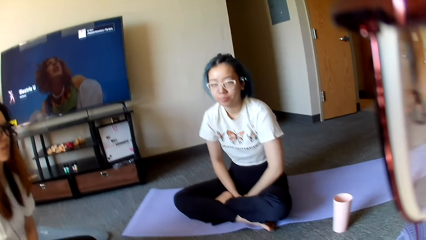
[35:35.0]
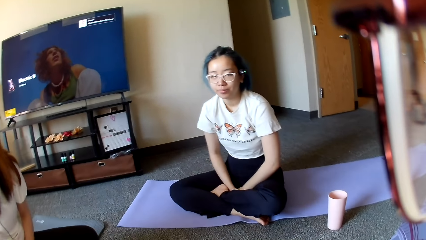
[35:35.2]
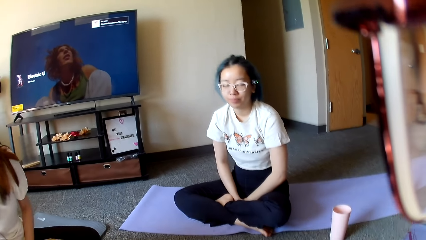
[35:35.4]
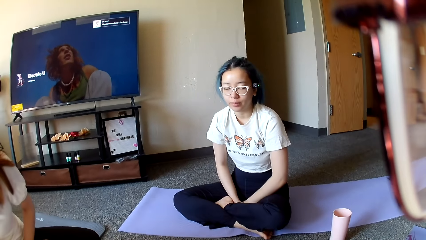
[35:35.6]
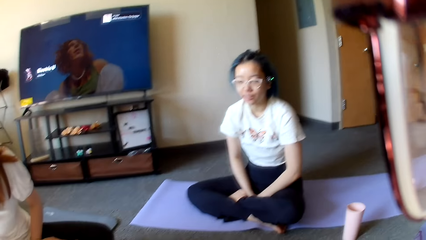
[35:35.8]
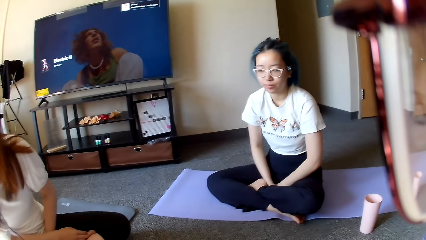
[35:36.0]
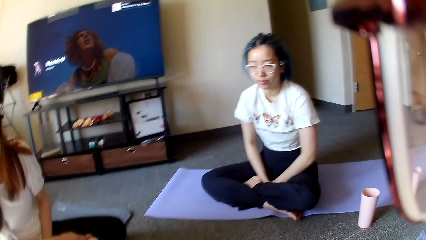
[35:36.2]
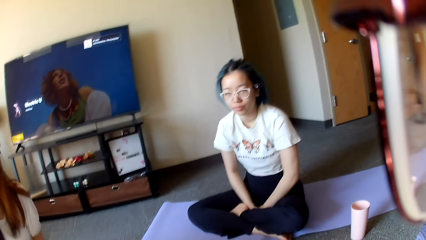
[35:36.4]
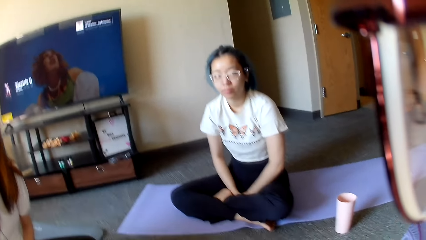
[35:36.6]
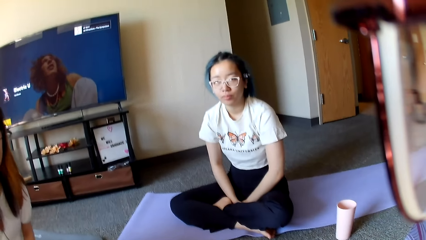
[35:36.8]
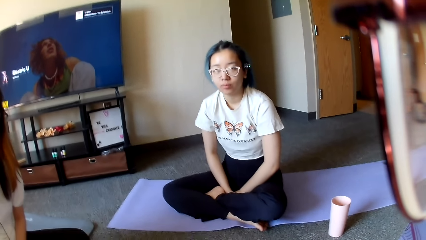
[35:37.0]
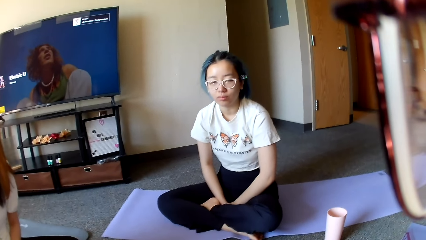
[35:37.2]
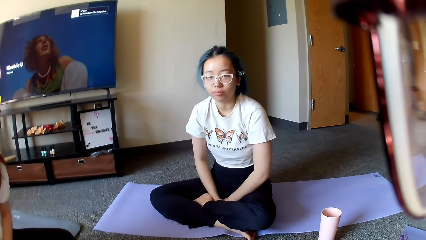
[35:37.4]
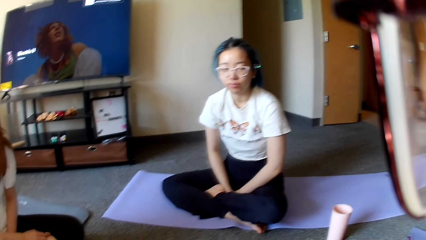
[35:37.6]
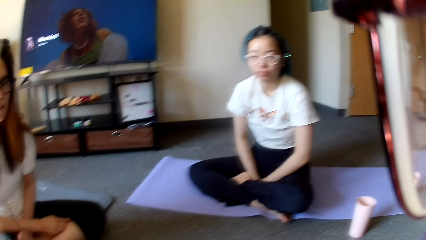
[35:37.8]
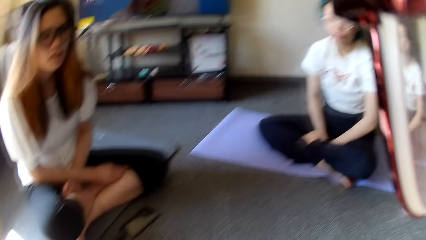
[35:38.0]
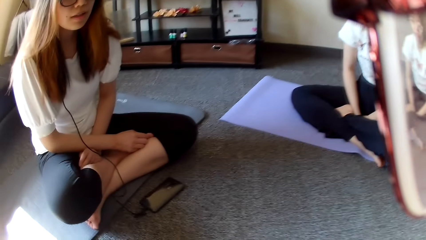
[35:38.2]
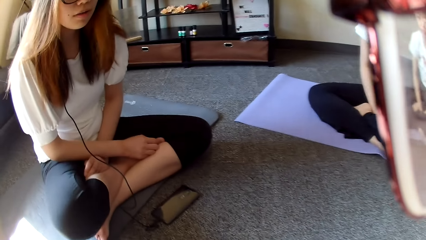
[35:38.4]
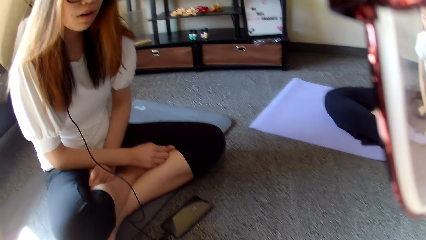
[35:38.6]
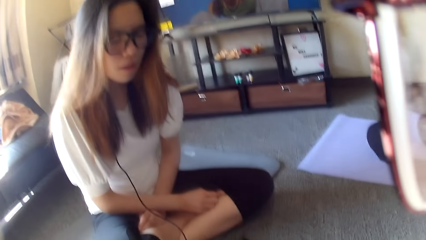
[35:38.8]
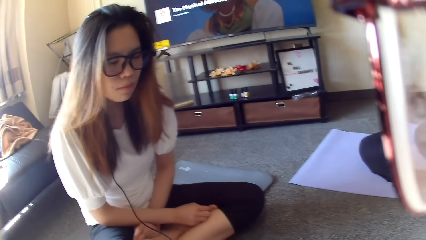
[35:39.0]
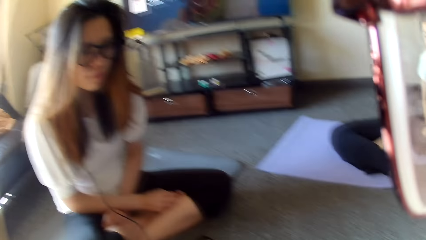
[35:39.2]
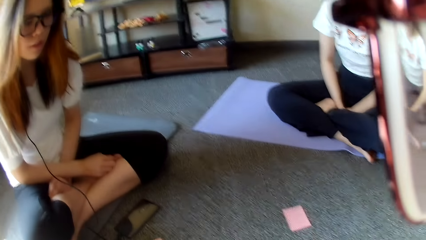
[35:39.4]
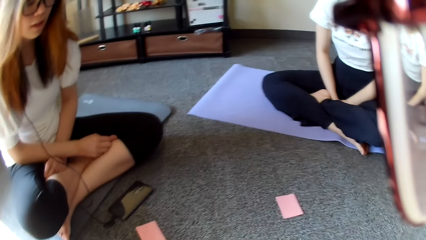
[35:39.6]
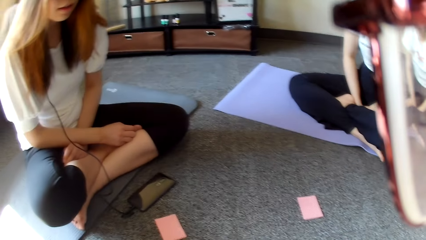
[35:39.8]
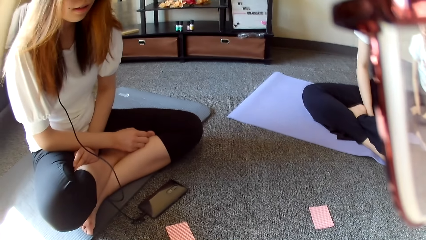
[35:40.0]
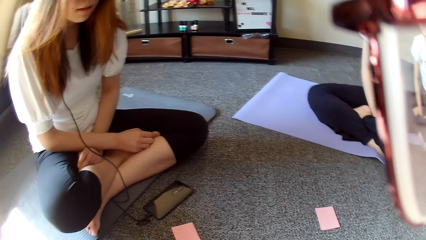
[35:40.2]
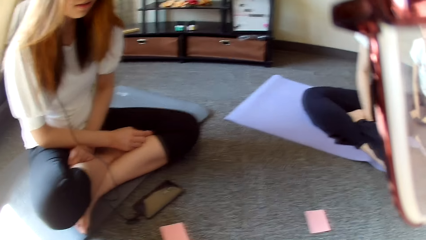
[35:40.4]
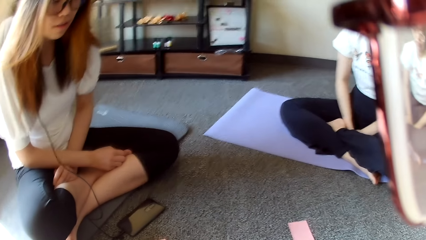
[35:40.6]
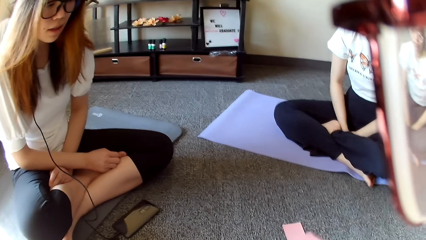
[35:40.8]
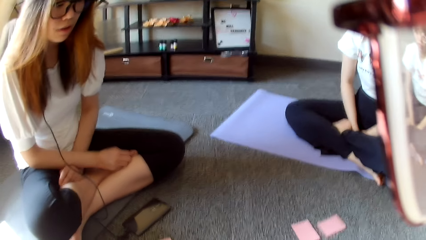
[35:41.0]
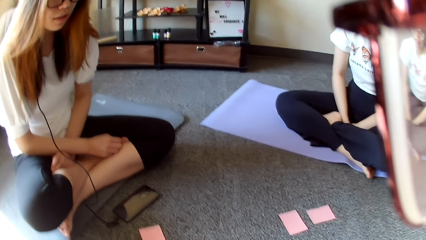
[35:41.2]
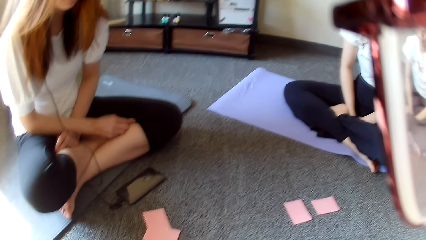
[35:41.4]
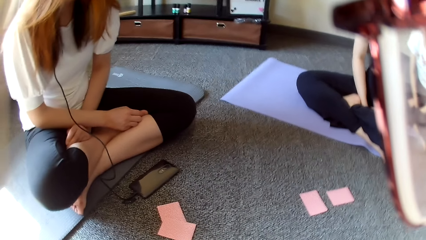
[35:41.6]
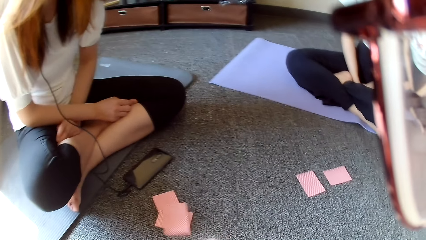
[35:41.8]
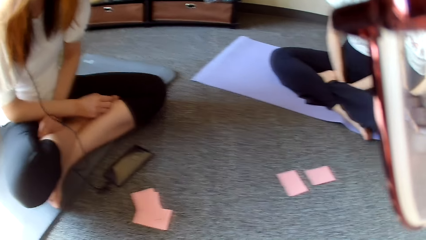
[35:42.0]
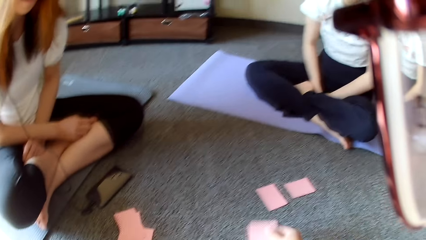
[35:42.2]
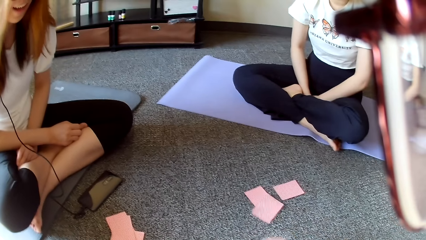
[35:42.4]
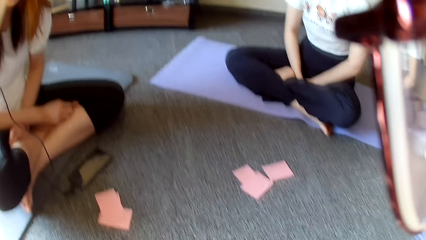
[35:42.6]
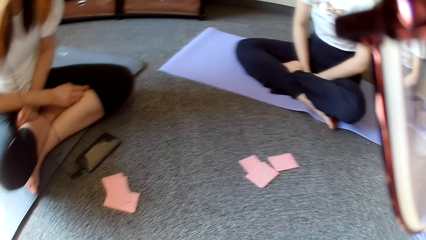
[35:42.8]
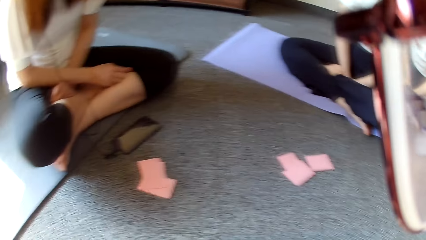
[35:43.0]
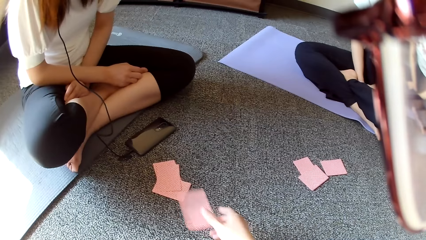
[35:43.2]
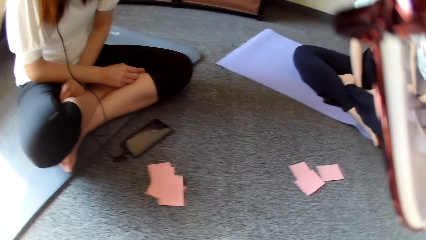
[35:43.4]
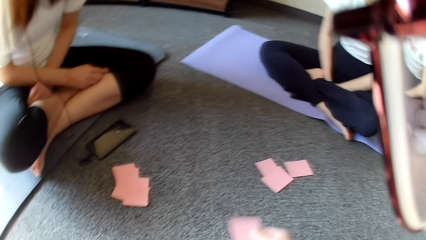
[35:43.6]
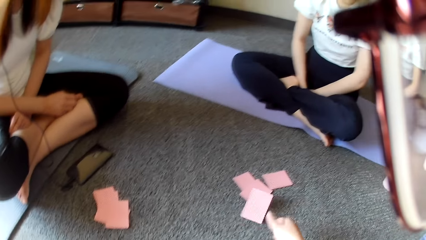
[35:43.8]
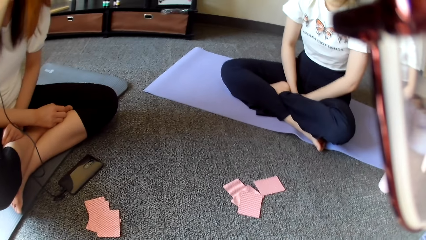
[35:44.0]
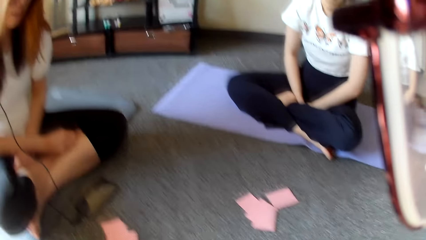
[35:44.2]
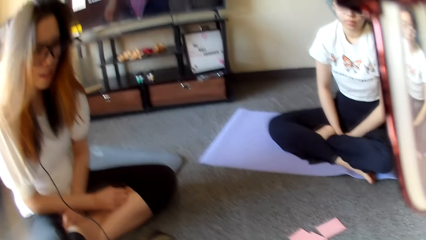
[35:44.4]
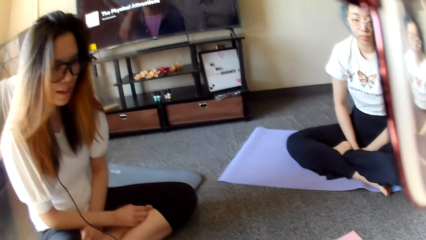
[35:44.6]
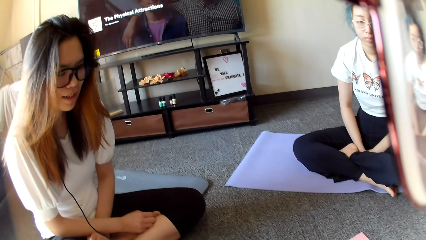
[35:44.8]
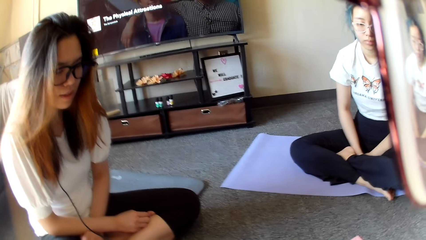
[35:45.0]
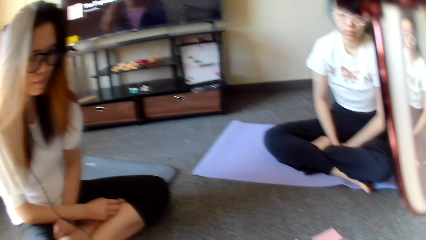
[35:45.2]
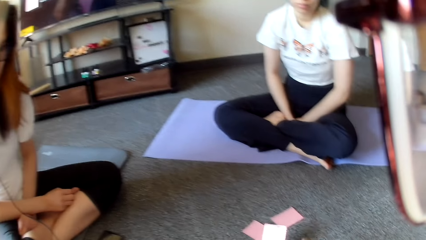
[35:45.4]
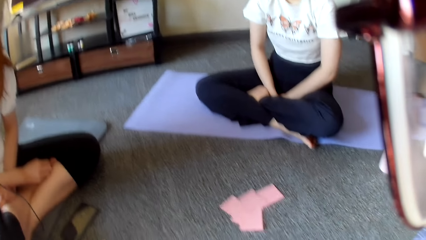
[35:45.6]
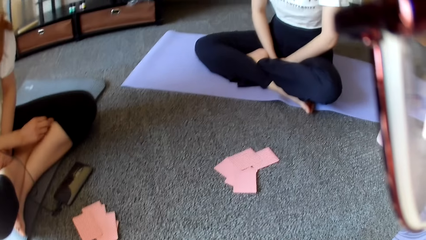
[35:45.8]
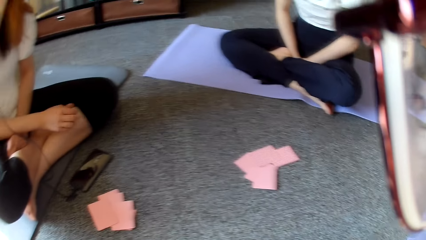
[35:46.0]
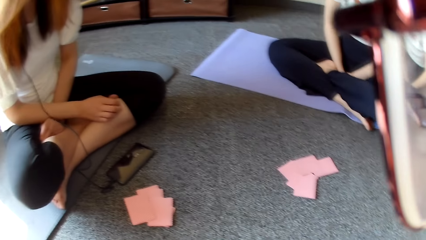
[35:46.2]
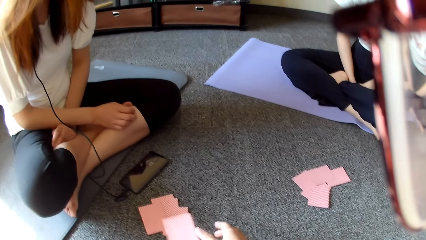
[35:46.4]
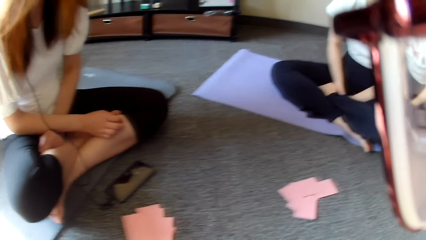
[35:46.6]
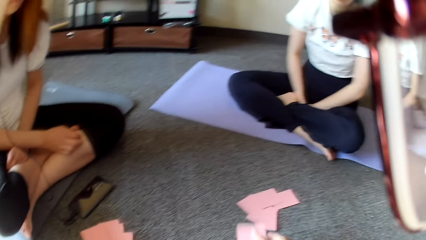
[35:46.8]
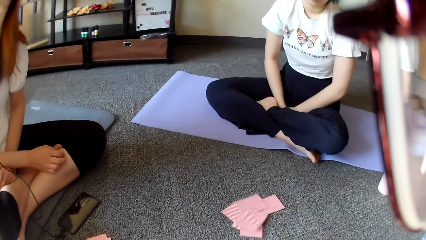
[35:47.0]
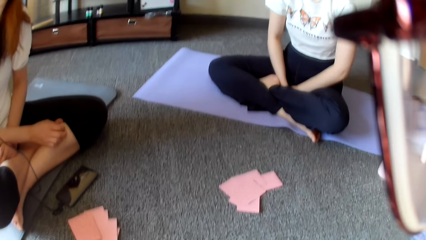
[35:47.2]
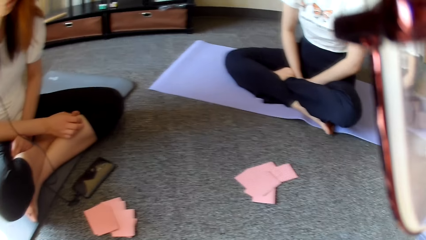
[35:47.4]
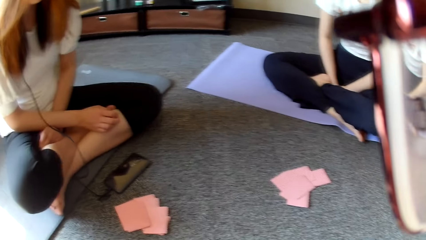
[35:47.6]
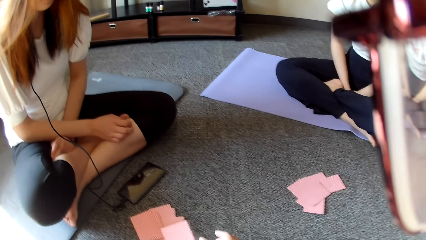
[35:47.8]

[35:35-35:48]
The camera wearer looks around. A woman swings around. The camera wearer looks around. They divide the cards and place a card on the floor.

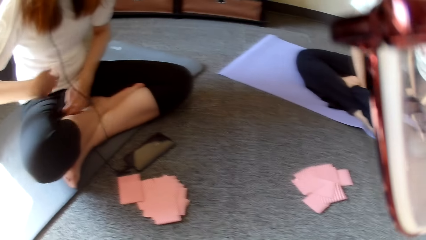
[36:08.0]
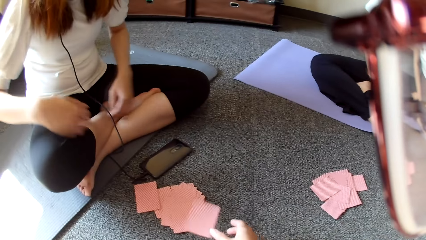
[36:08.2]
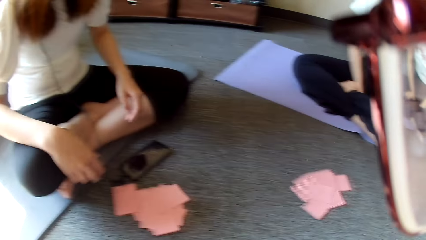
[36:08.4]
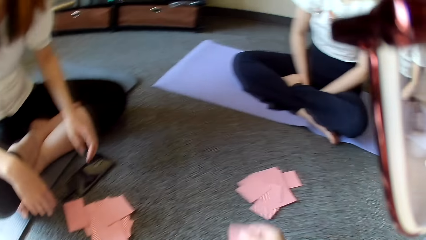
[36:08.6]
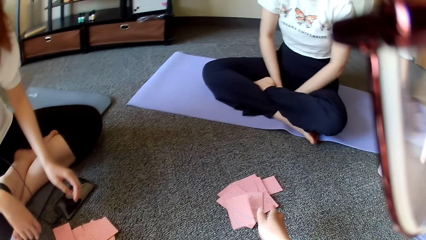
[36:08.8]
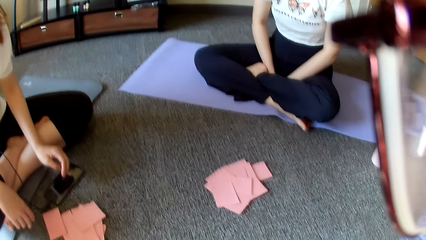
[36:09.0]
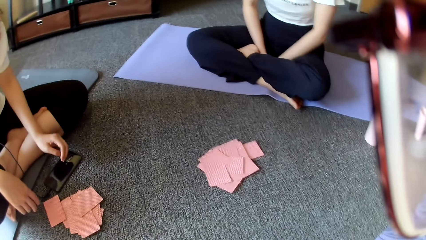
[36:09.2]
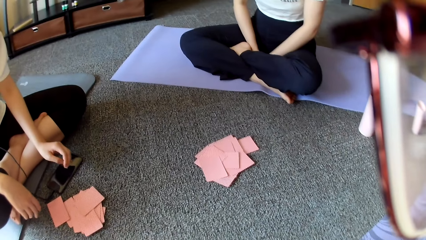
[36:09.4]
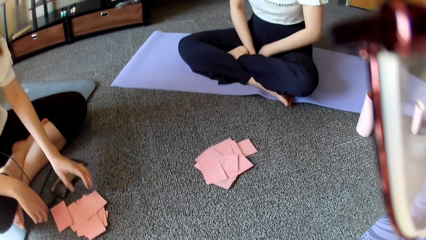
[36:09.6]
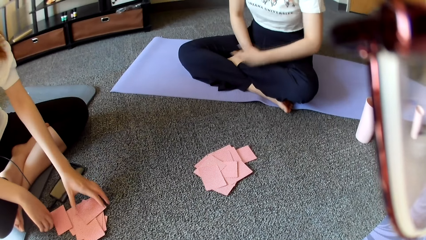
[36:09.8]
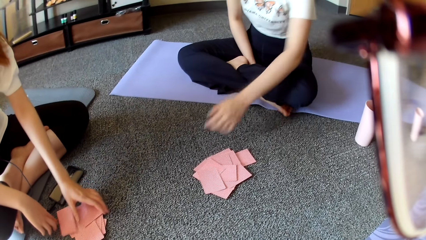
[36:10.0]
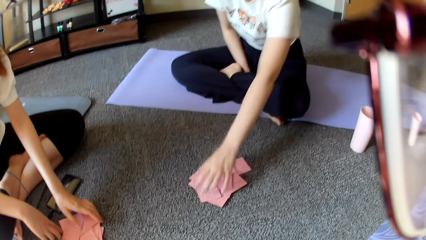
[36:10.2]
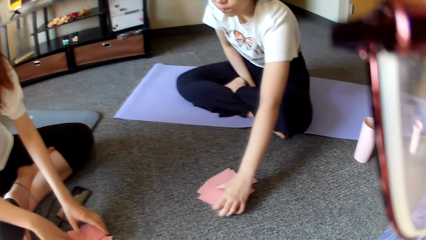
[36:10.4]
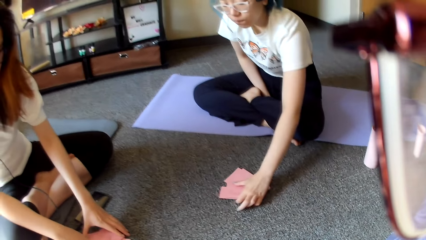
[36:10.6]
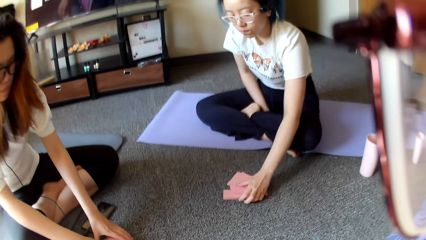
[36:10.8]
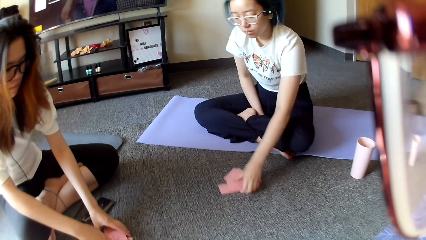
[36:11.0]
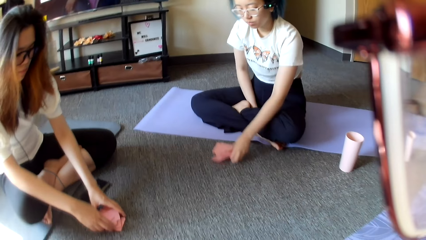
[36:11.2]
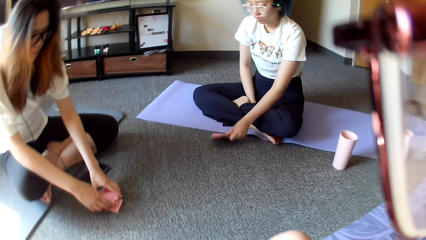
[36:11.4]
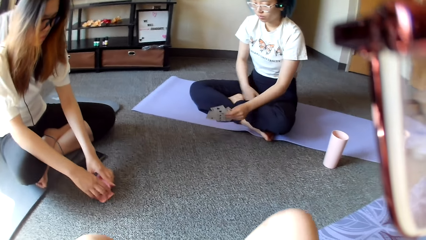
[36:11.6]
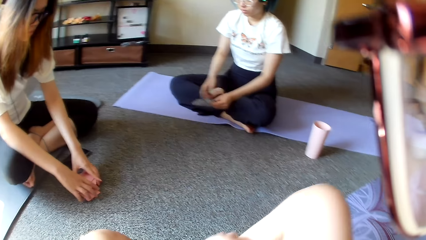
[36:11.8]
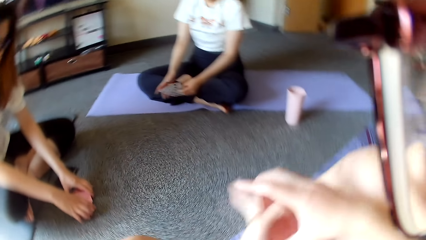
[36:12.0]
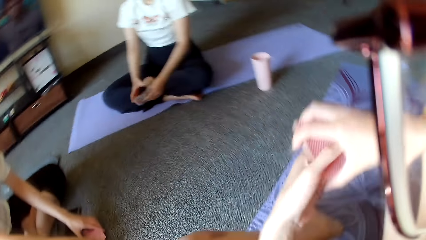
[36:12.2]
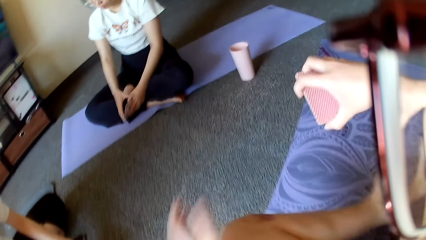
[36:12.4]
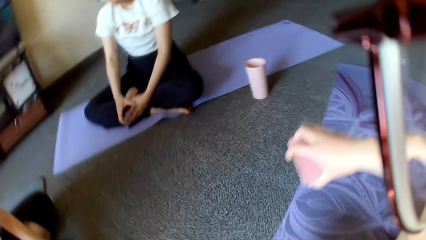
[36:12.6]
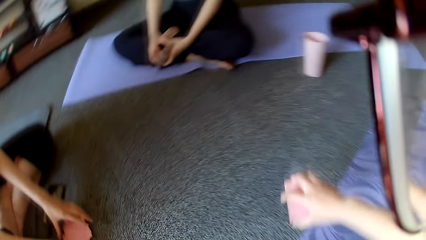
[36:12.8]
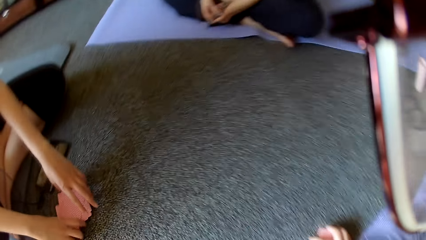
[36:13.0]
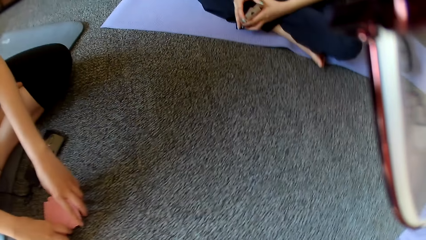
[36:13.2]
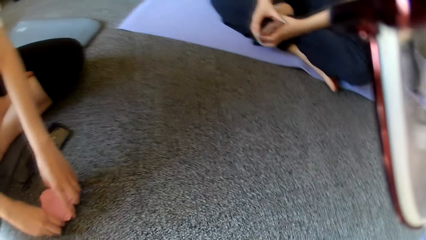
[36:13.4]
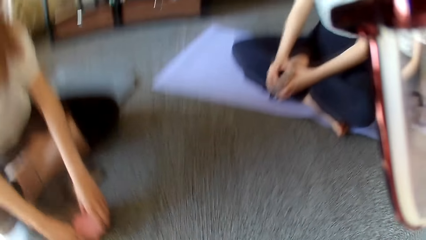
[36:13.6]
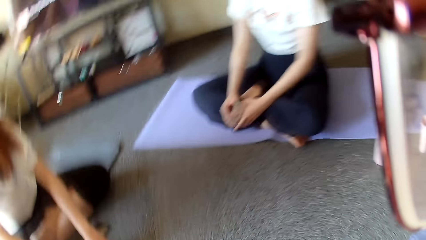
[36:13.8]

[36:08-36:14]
A woman picks cards from the floor. Another woman picks cards from the floor. The camera wearer moves the leg.
